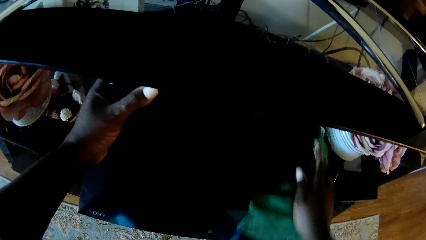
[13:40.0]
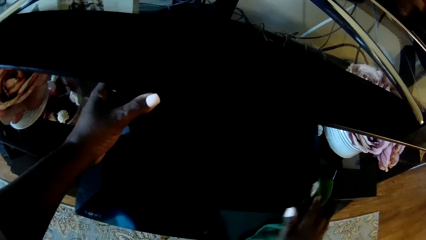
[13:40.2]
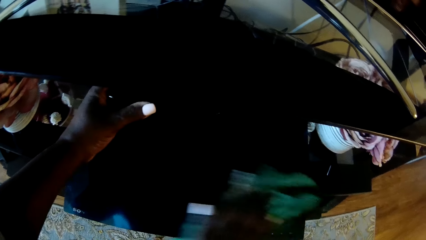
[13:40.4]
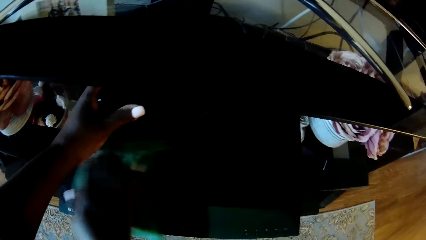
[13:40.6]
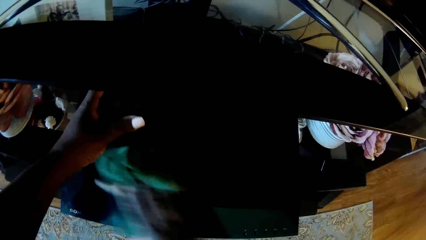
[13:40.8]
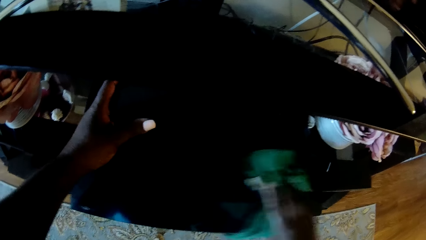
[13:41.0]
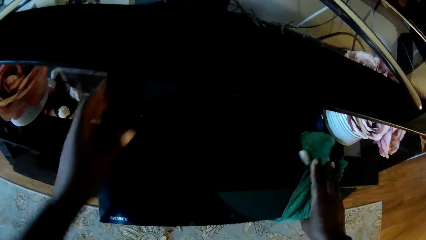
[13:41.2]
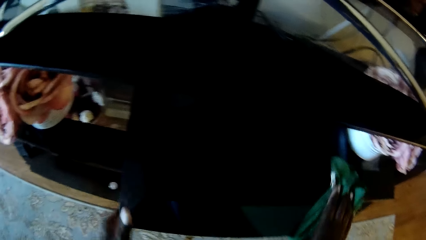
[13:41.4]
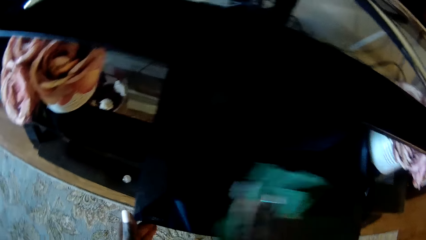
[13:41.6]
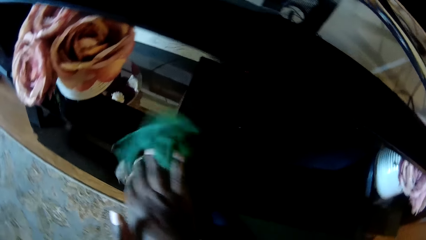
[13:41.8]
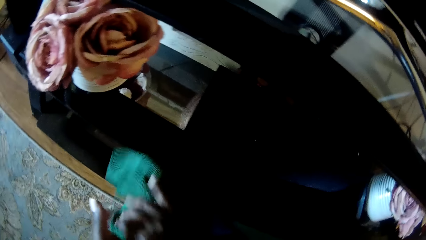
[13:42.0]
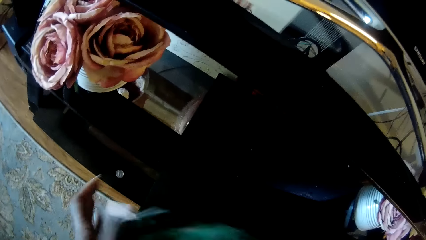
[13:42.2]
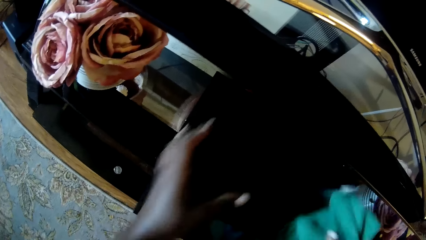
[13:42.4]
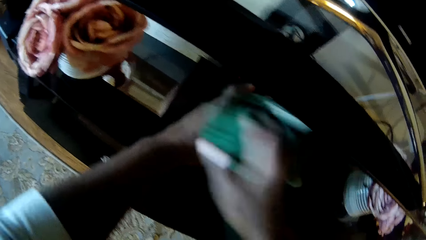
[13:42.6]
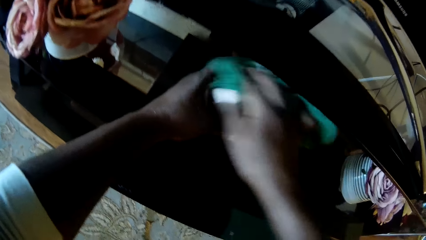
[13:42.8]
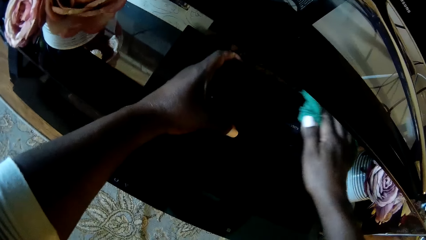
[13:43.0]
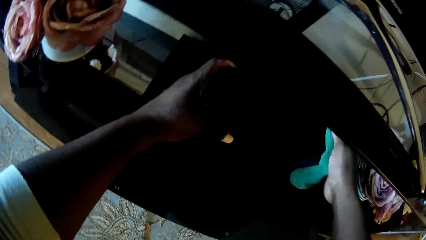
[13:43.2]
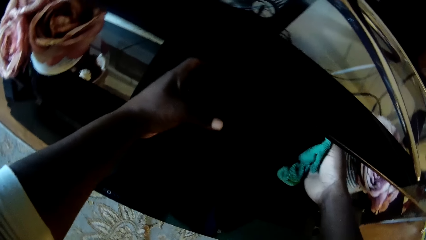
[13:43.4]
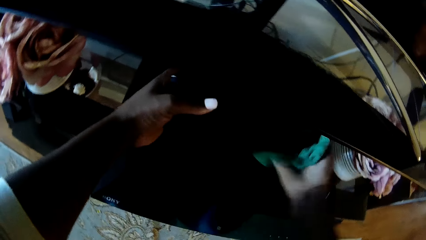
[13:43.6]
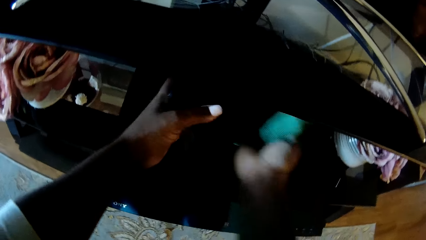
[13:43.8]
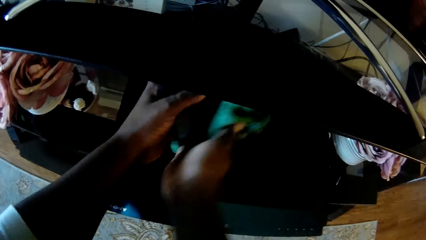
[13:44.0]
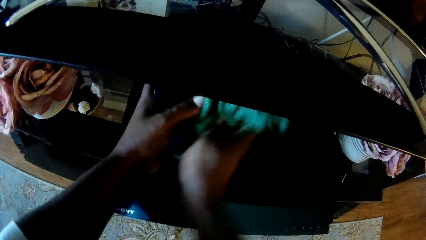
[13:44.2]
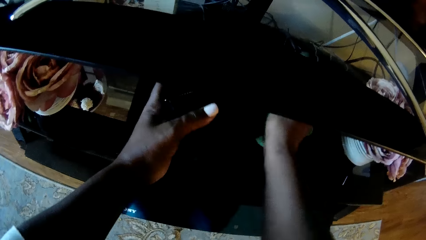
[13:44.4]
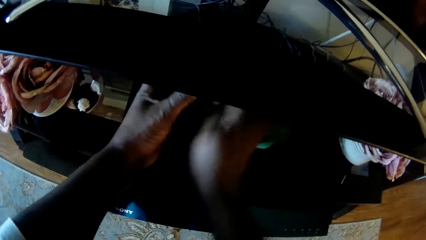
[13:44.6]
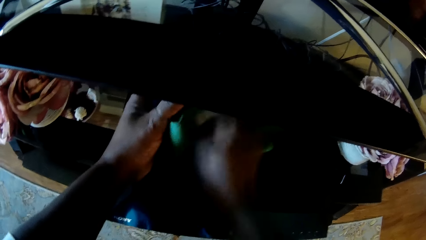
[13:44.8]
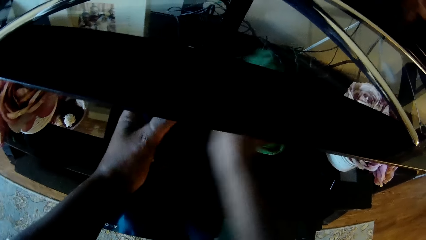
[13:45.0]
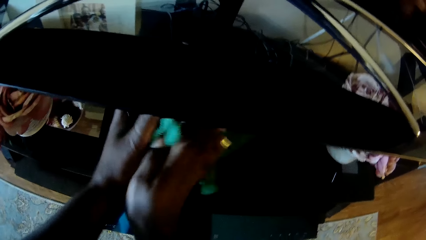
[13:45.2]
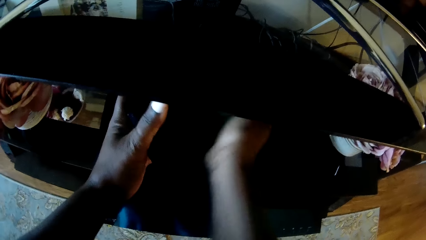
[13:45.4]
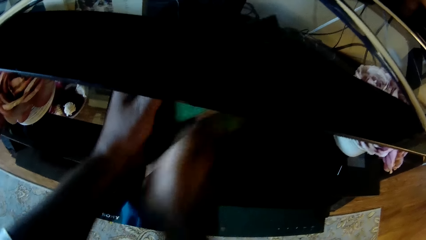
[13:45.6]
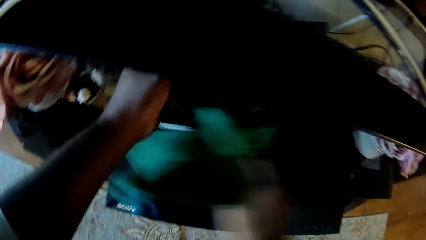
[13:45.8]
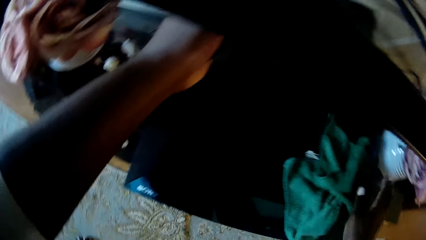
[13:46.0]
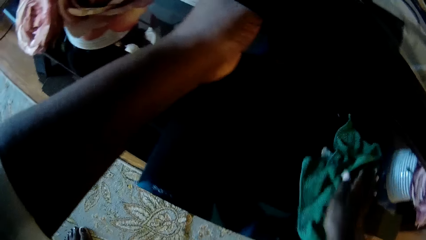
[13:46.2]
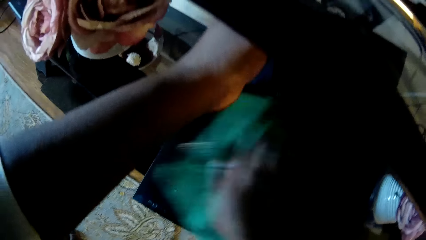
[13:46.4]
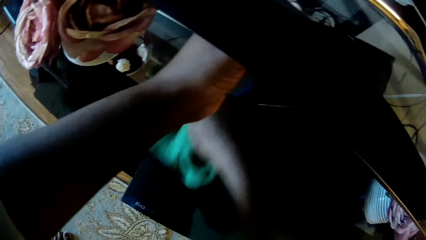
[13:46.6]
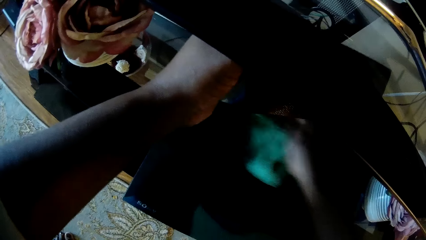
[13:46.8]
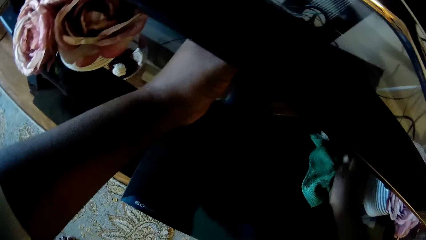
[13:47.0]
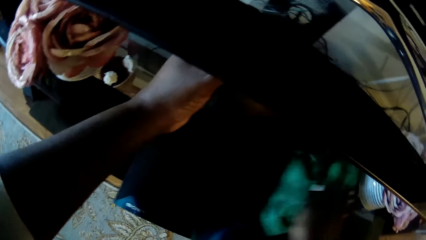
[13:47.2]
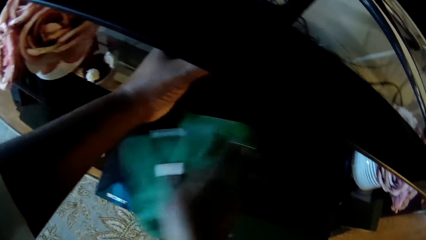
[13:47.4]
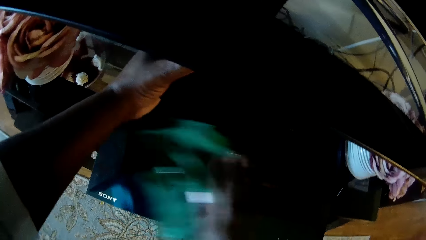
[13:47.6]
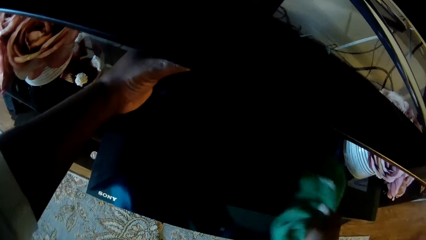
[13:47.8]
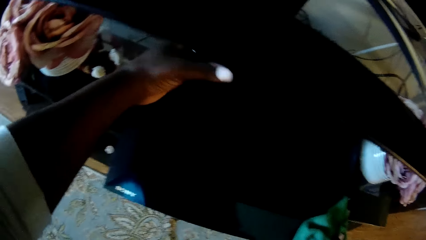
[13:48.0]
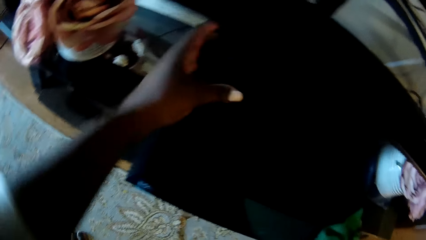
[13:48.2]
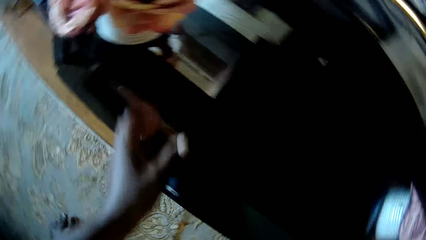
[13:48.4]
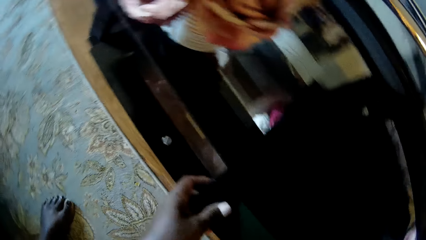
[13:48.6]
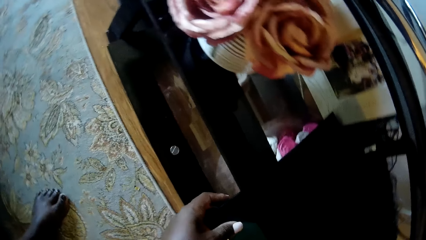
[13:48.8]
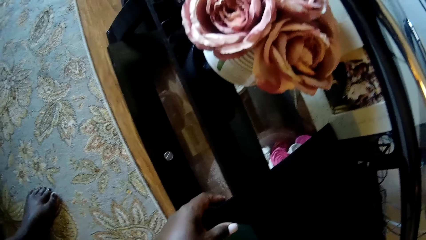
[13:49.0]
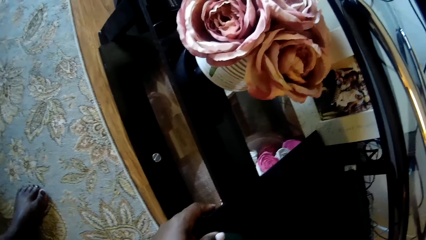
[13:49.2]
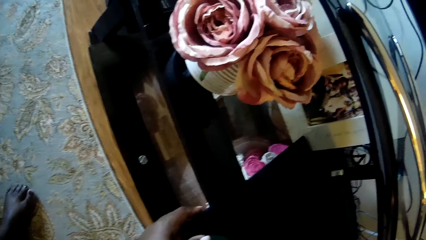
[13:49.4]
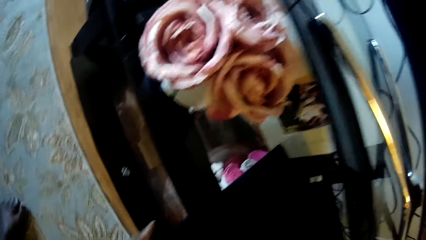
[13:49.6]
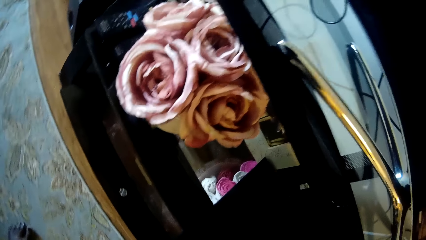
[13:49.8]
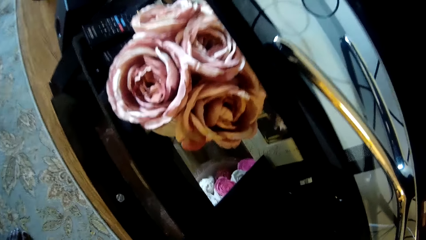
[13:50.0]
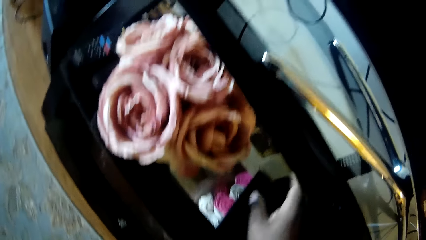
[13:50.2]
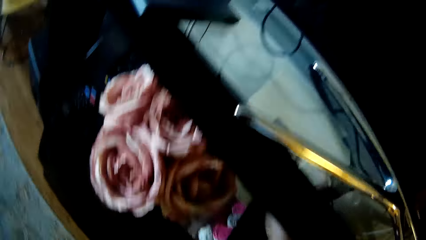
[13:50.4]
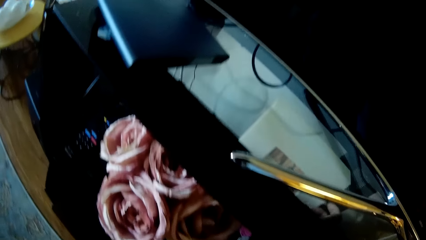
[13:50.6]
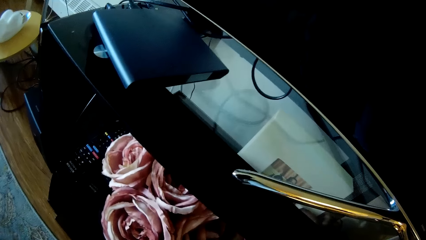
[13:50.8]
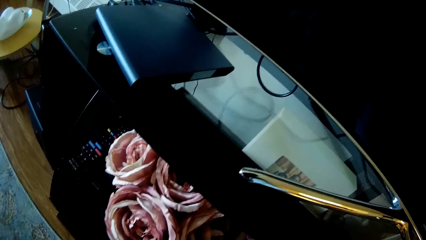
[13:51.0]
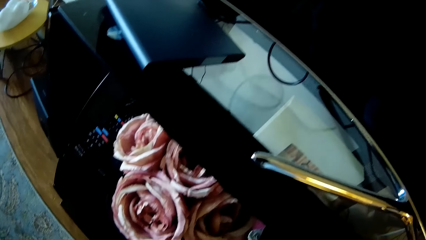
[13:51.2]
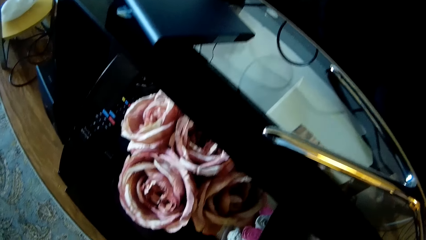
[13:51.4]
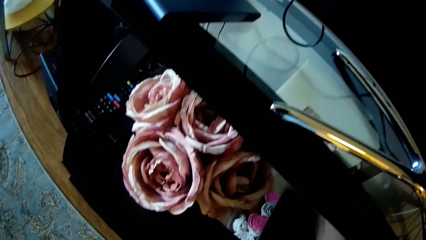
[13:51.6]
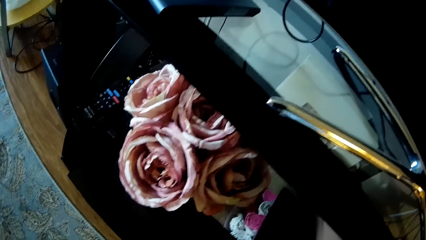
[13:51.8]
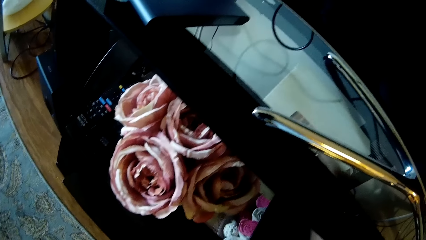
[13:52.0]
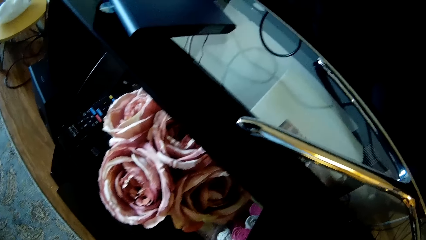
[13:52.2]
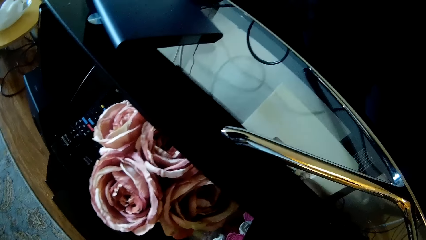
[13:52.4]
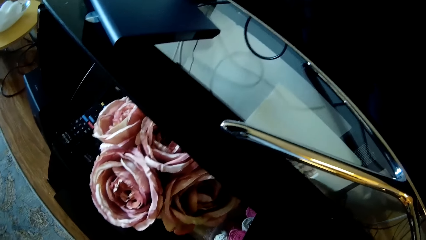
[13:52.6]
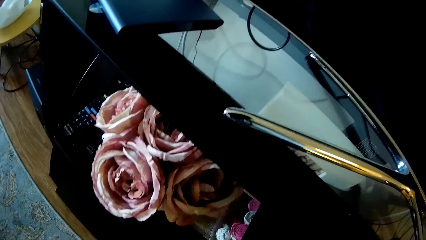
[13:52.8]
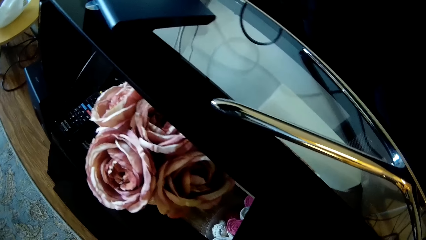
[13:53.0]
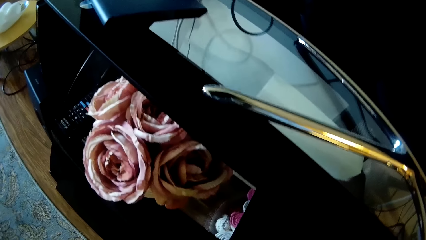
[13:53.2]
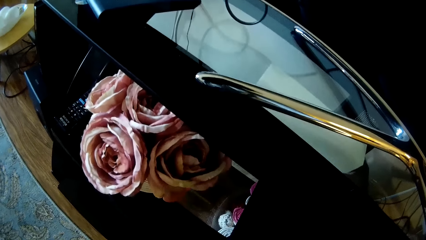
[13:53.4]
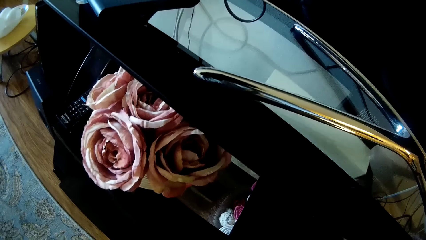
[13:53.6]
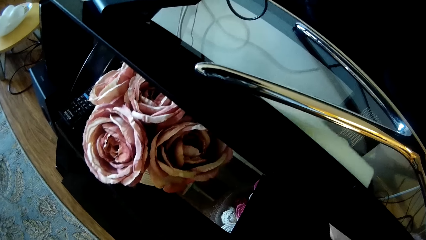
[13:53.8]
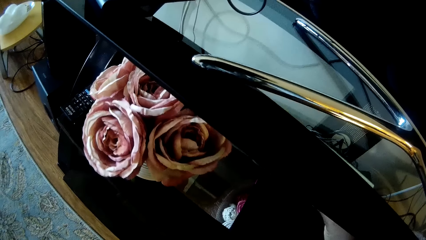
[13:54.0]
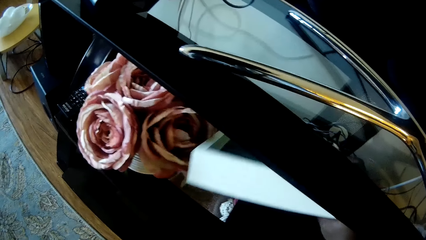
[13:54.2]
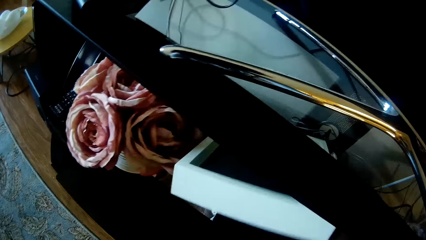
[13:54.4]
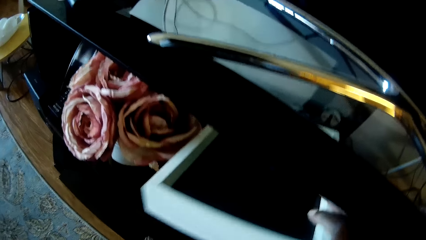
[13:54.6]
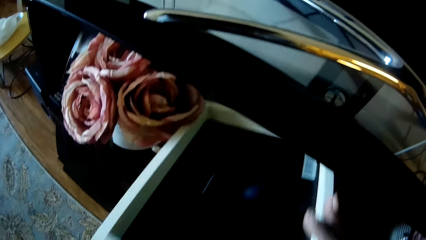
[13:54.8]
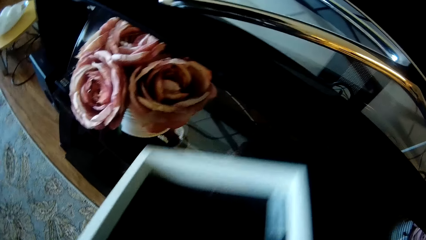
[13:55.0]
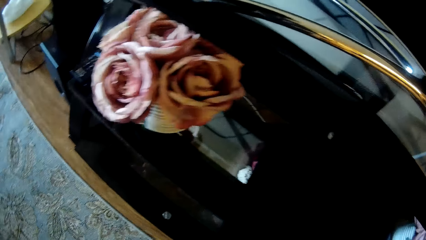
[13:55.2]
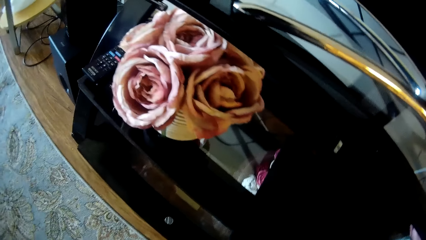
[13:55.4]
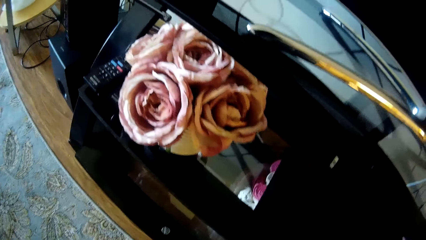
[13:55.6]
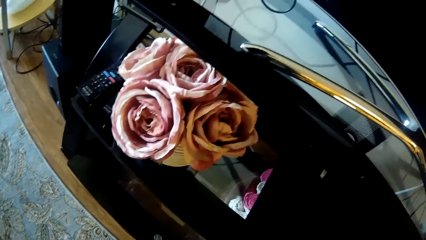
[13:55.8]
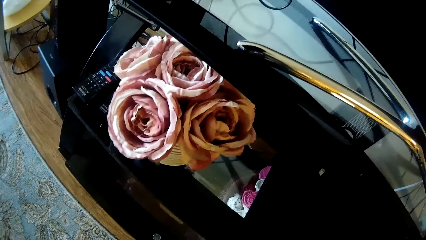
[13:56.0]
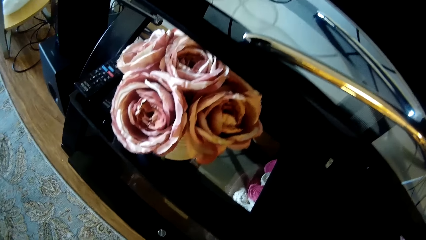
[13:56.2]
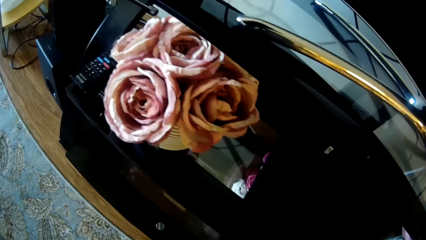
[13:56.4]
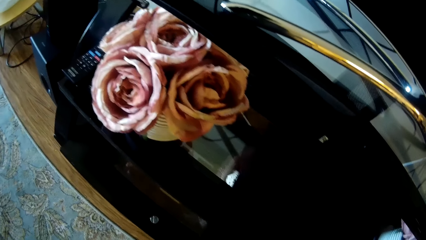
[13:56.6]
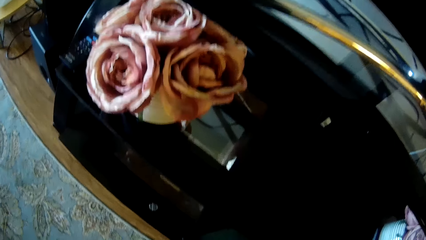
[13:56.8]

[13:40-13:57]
The camera wearer drops the DVD player with her left hand. She lifts the DVD player with her left hand. She wipes the DVD player and puts the speaker on the DVD player. She cleans the mini speaker with the napkin with both hands. She touches the speaker. She wipes the console on the television shelf with the rag in her right hand. She puts down the speaker with the left hand. She adjusts the console on the television shelf with both hands. She picks up a picture frame from the television shelf with her right hand. She removes a box from the TV stand.
